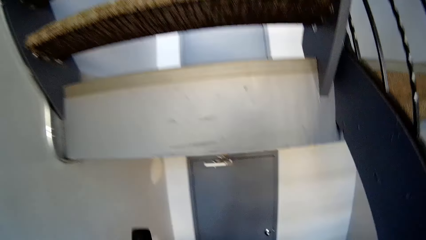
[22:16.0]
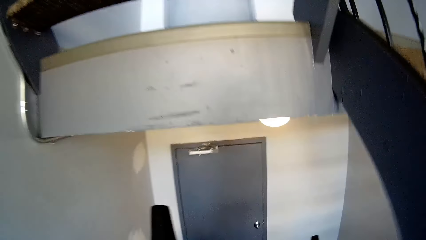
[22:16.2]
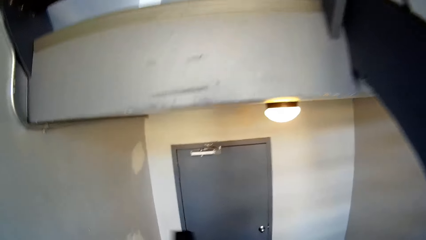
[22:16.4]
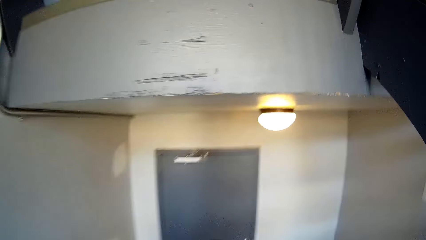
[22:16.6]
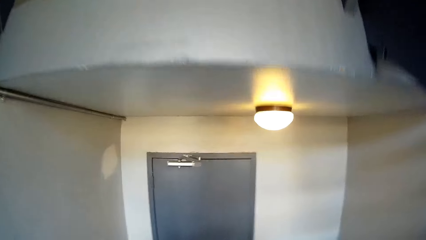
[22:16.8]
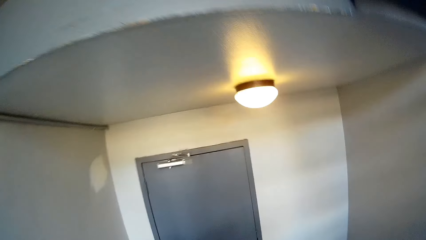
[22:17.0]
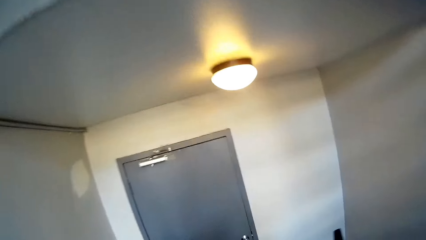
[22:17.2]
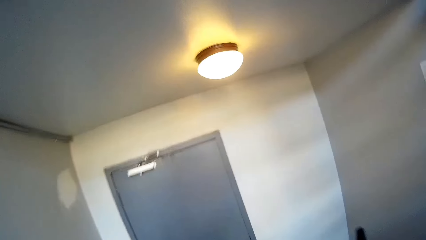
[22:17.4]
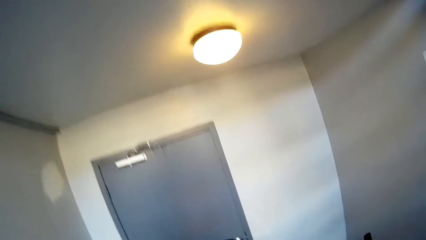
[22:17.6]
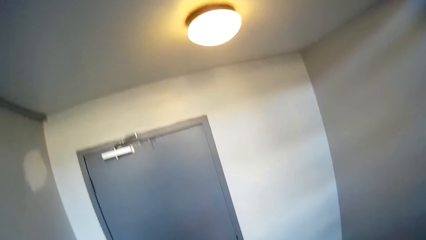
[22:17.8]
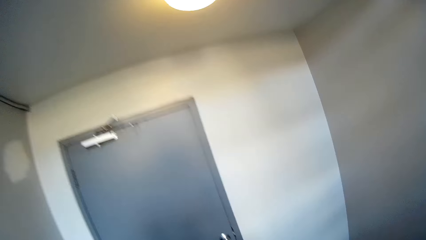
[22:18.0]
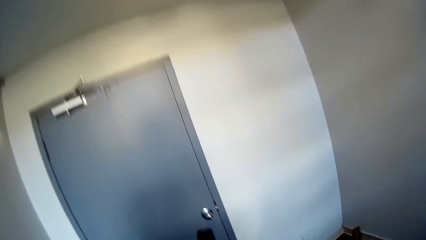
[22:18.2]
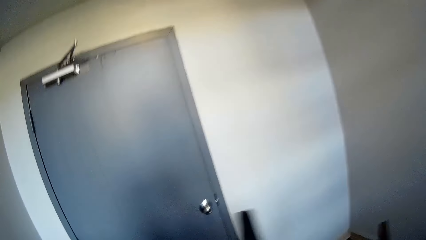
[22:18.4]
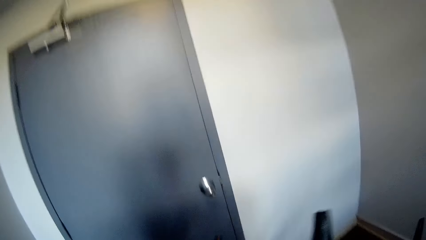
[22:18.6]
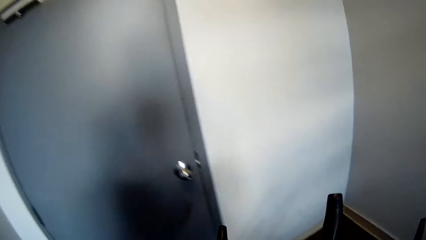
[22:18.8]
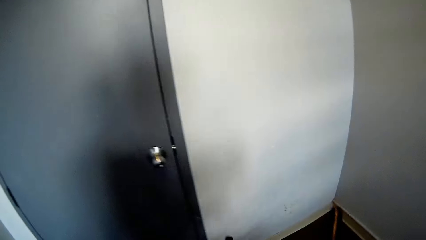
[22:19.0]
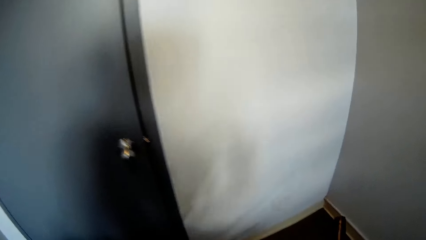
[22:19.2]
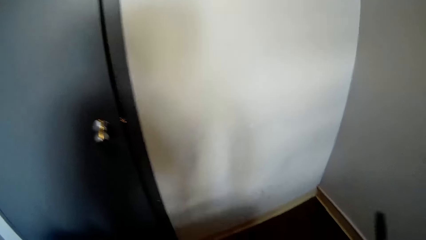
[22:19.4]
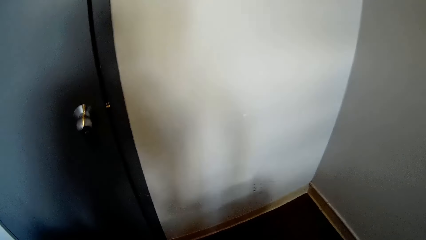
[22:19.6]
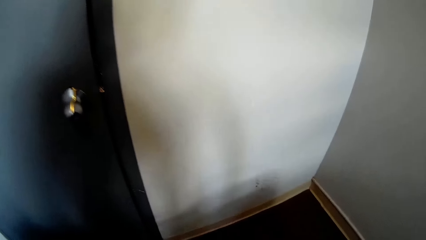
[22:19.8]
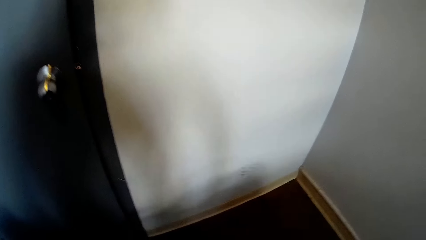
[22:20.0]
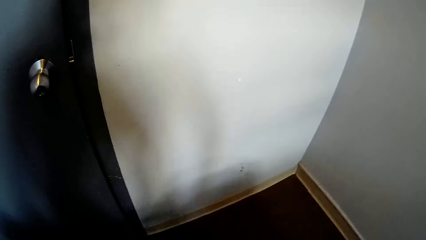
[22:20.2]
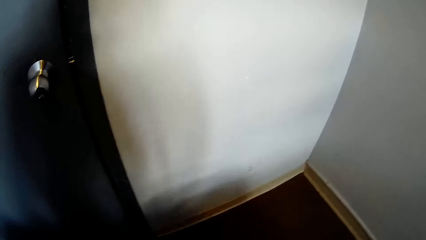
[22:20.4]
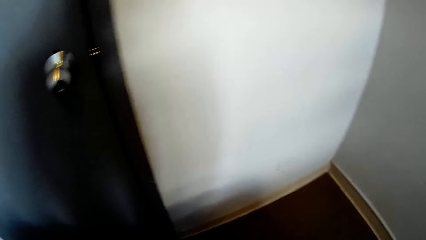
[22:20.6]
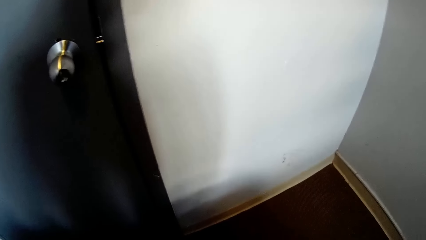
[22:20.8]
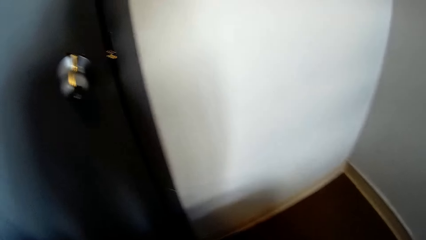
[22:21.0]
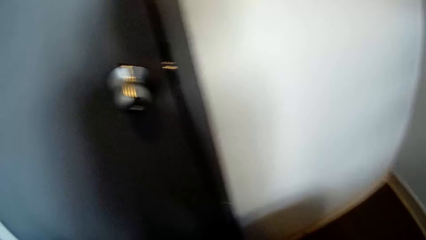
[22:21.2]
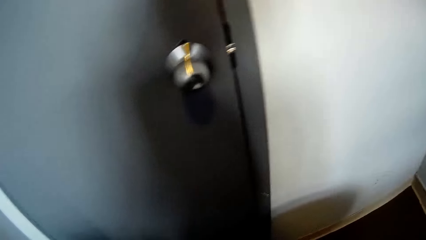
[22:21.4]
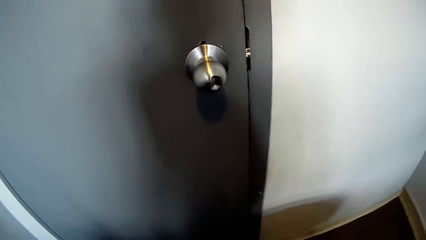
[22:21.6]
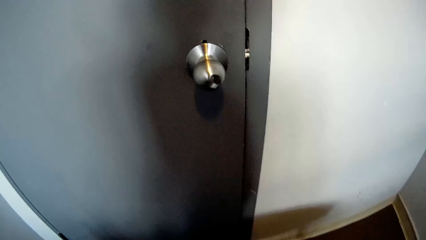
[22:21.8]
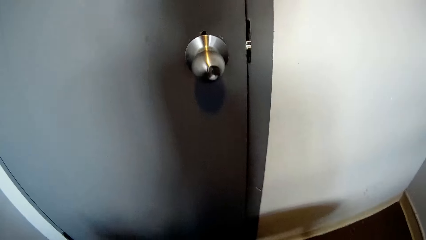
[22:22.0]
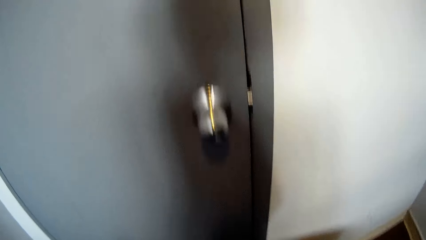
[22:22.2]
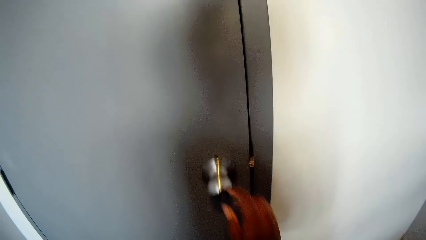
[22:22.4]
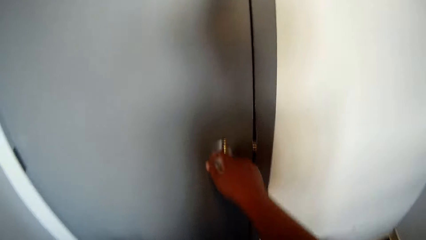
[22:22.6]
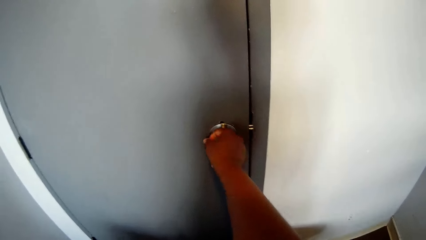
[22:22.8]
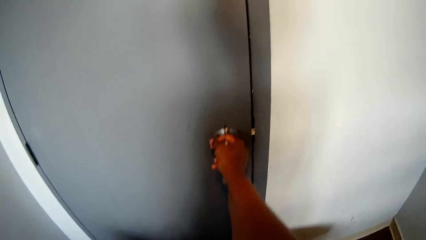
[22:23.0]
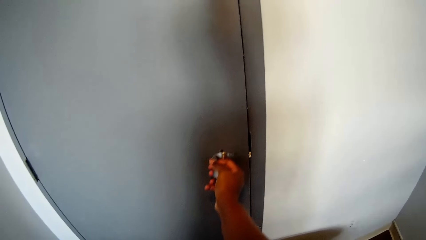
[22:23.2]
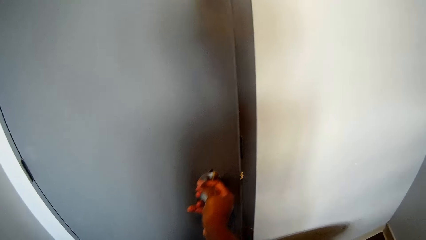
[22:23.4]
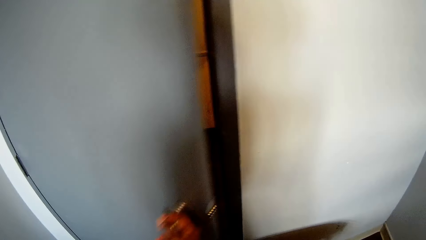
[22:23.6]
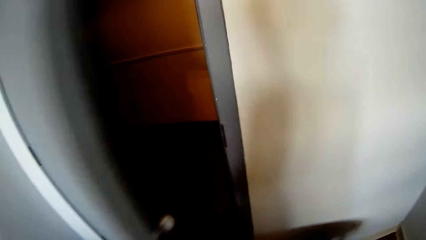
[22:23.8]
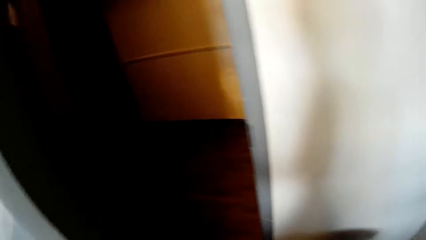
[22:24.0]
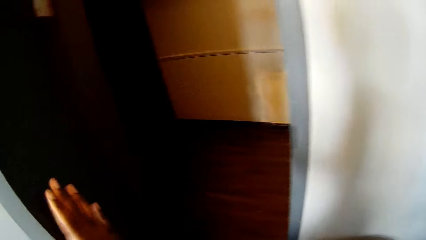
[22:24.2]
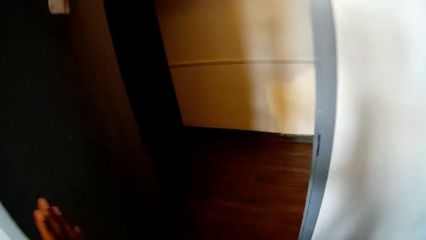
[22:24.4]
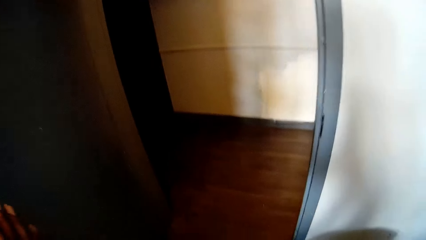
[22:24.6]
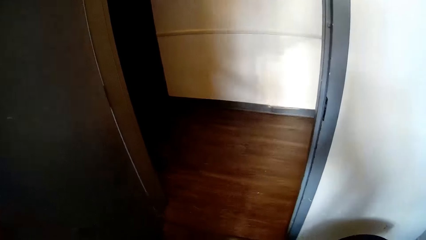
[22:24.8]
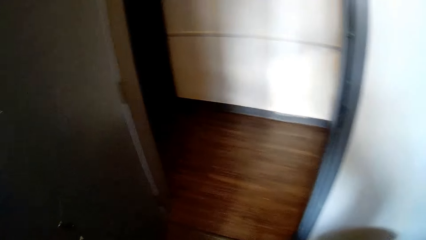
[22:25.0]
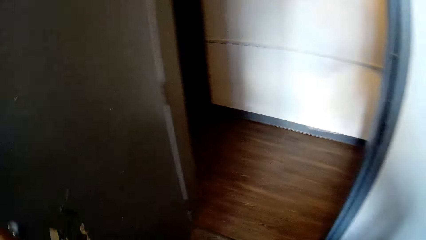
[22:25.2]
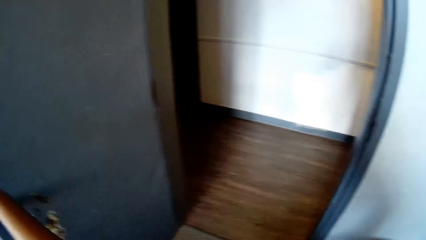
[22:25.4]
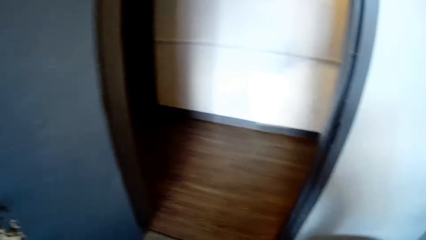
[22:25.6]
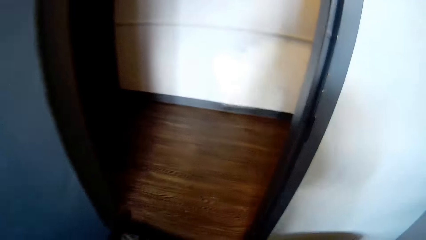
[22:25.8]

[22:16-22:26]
The camera wearer drops the chair on the floor with her right hand. She opens a door with her right hand.

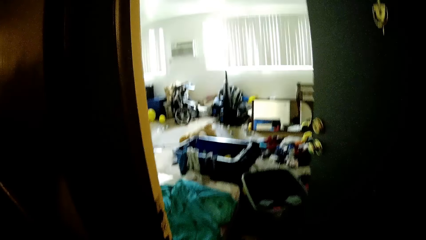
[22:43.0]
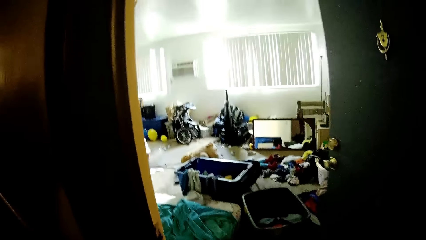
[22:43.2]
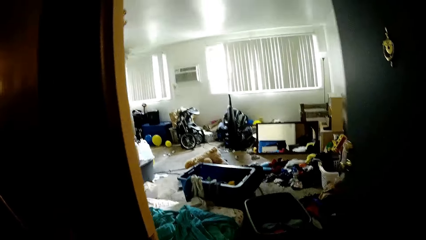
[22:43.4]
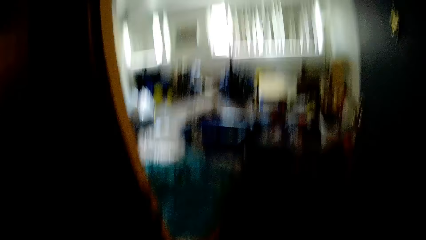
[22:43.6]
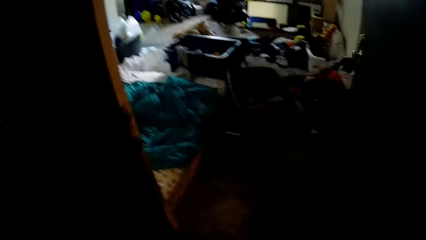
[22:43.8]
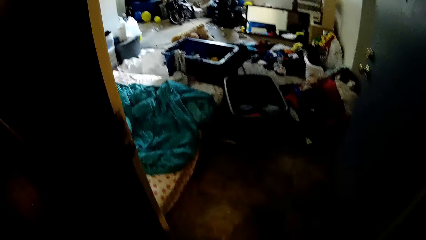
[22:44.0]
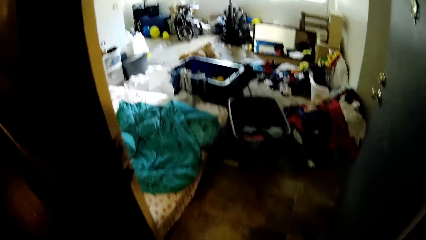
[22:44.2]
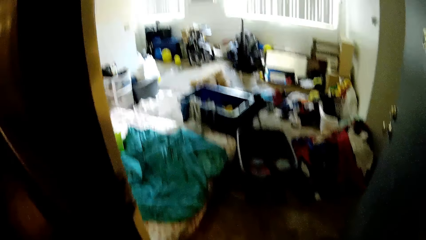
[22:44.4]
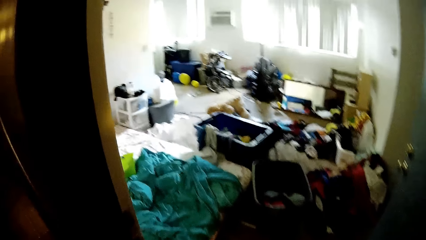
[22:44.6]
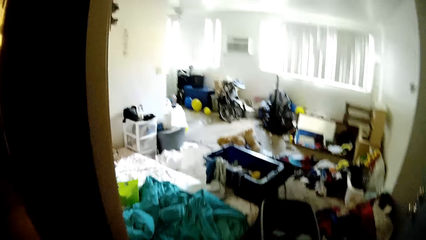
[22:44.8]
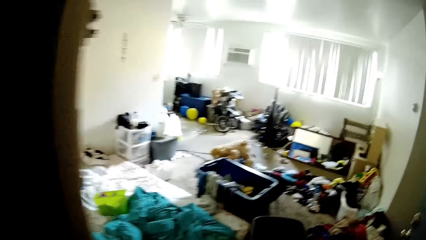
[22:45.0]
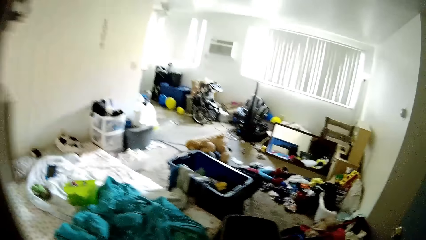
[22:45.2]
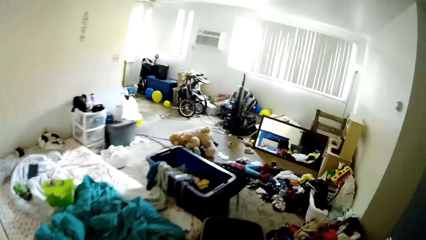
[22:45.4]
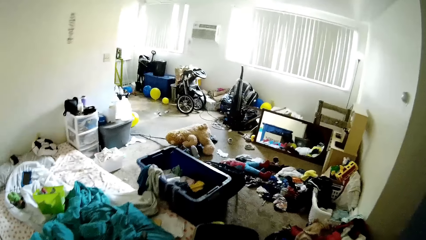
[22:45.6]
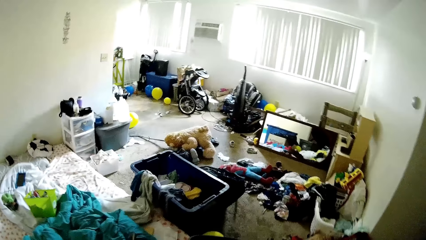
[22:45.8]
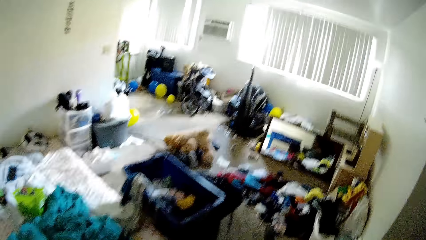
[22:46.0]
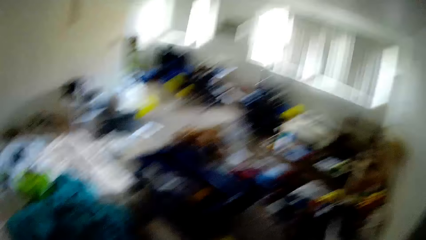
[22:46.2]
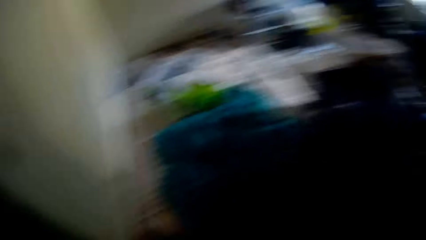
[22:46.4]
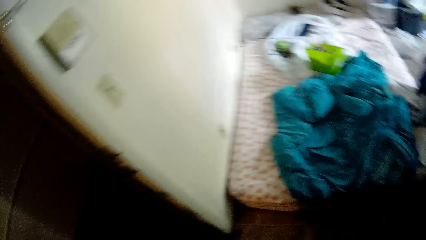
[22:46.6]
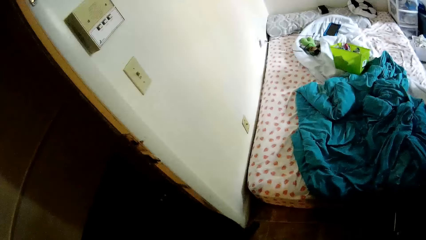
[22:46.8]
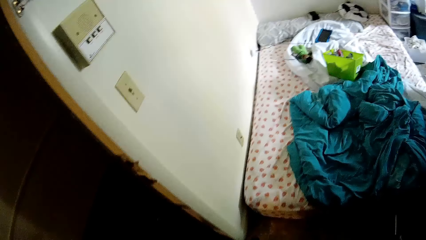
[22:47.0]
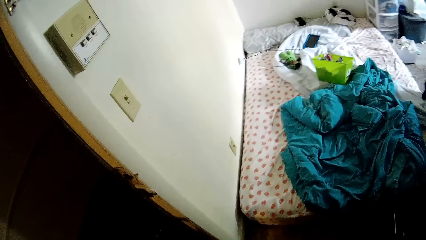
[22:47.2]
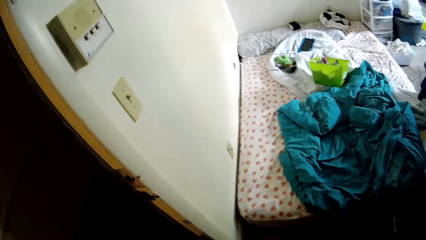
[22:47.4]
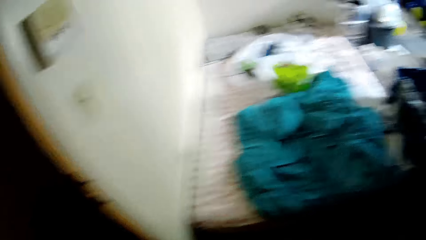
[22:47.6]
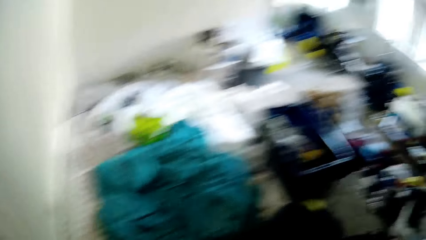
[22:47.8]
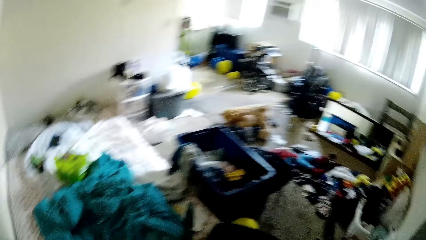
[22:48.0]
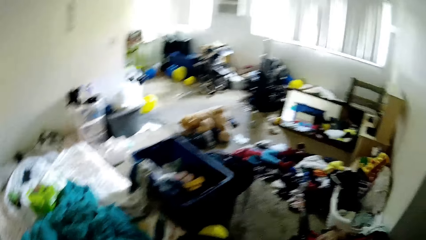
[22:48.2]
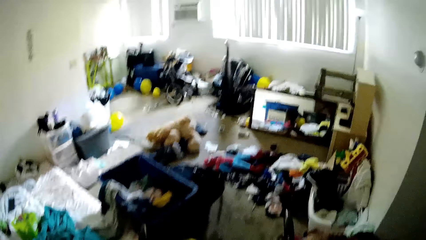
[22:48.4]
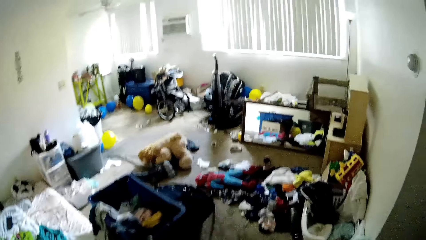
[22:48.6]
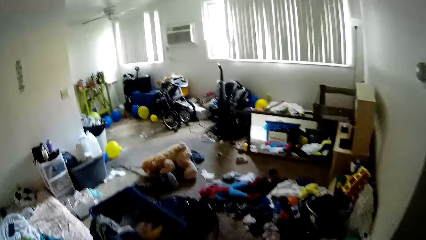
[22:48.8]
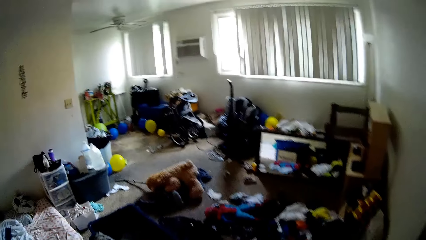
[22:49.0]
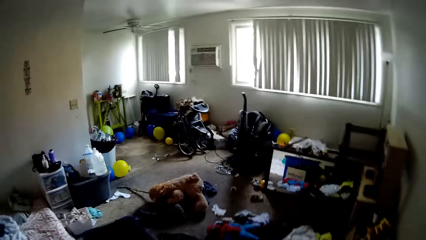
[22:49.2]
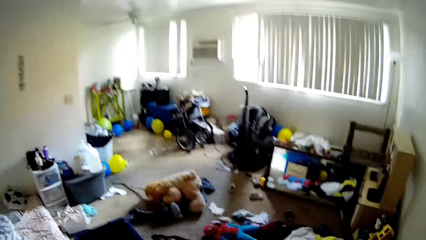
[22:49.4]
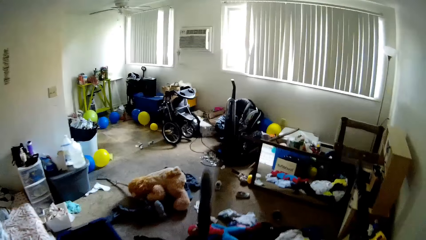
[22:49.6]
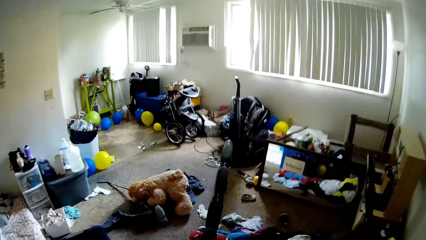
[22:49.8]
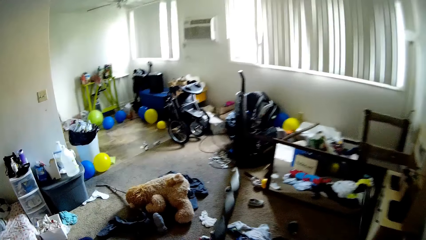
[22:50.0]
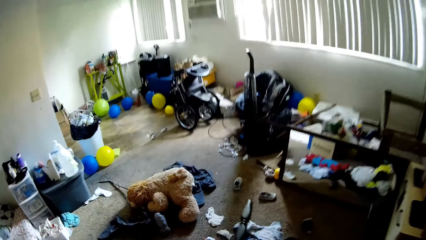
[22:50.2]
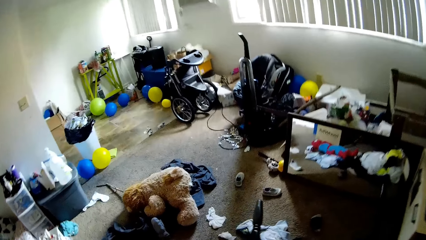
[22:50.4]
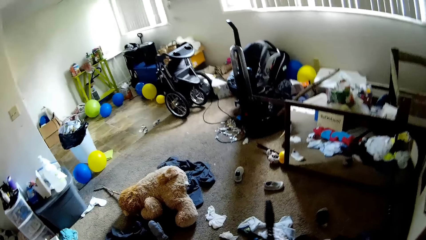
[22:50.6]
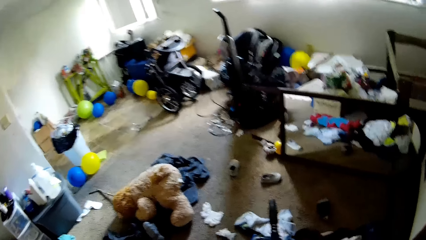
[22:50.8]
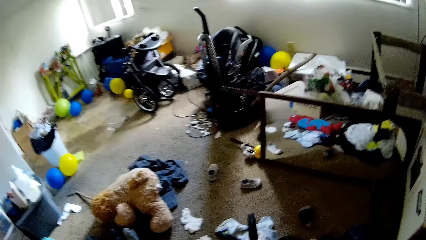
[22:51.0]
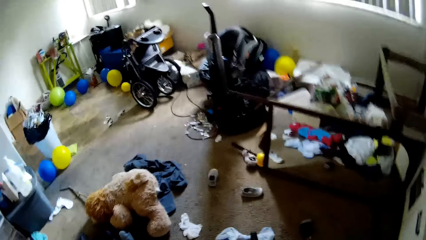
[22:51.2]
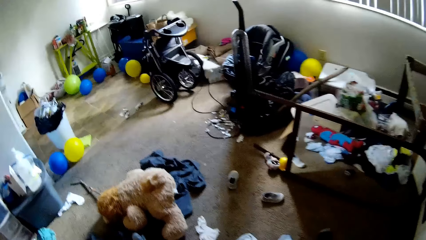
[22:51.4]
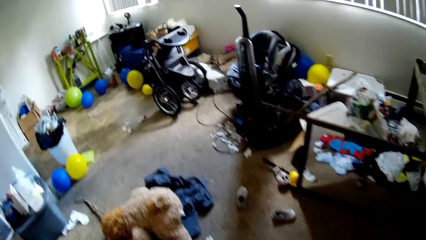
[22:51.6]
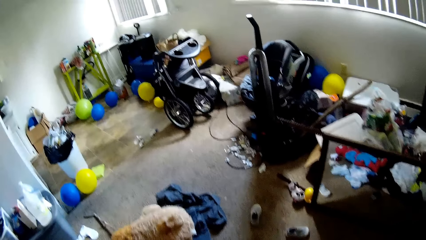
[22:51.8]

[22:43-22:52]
The camera wearer enters a bedroom from the doorway. She places a table on the floor with her right hand.
